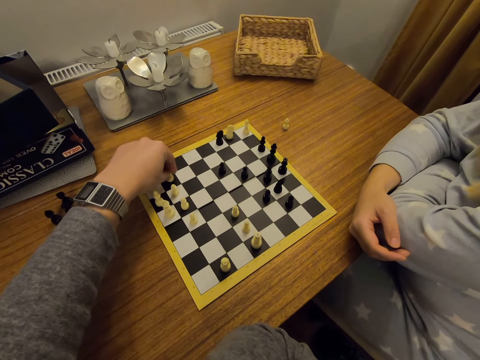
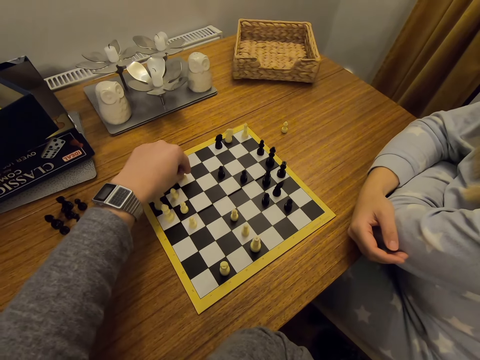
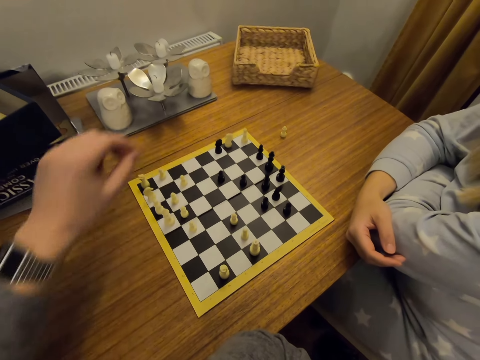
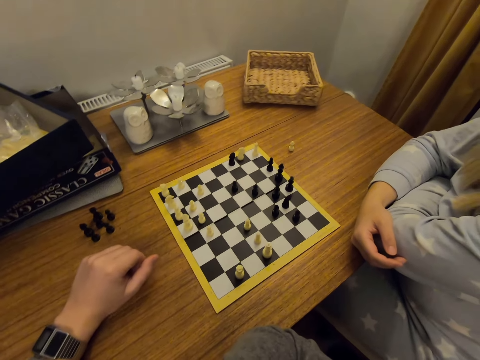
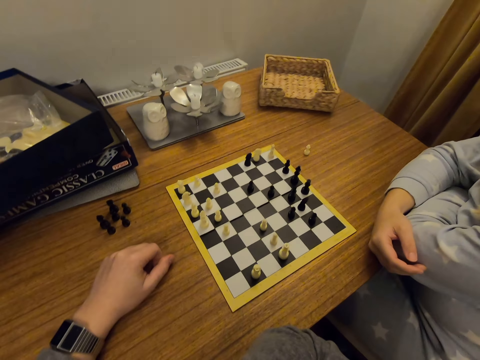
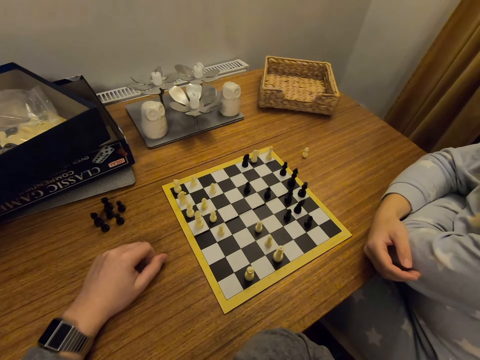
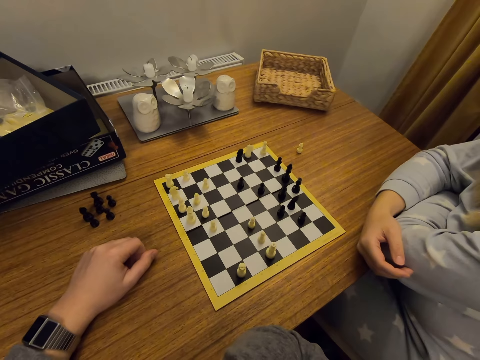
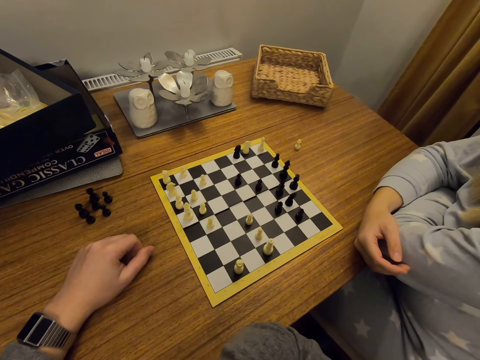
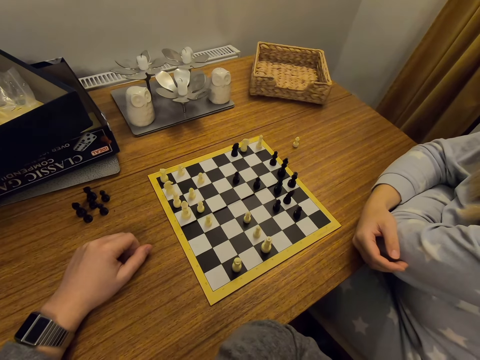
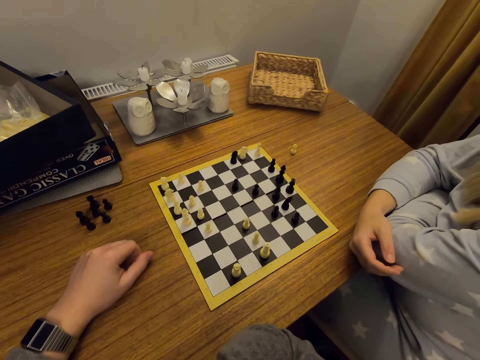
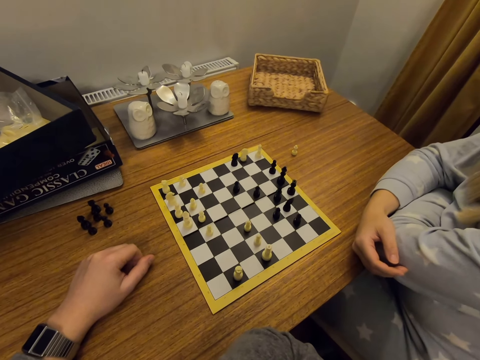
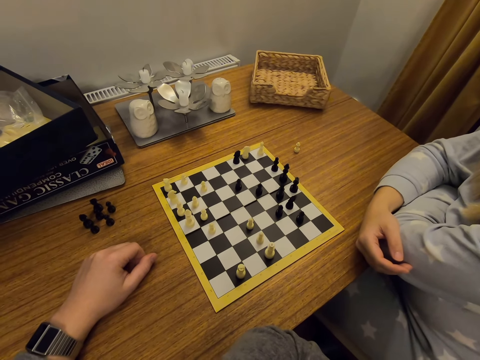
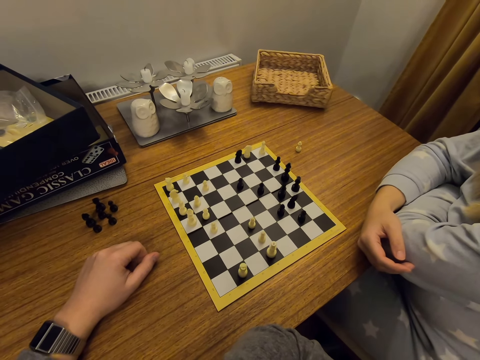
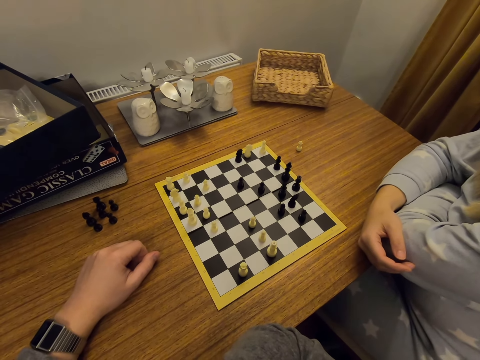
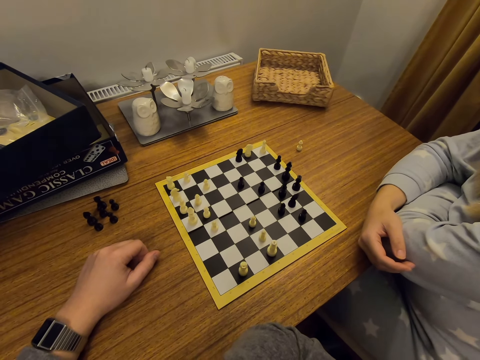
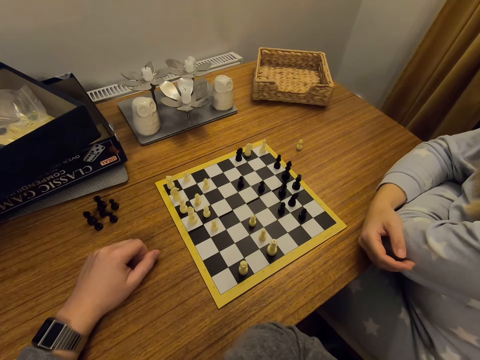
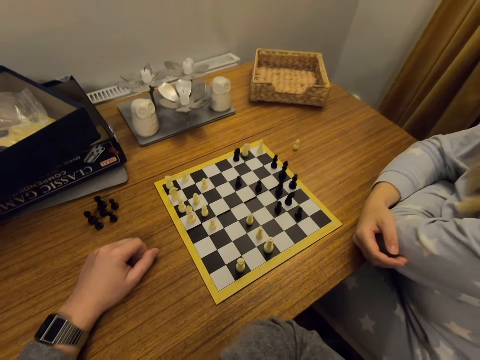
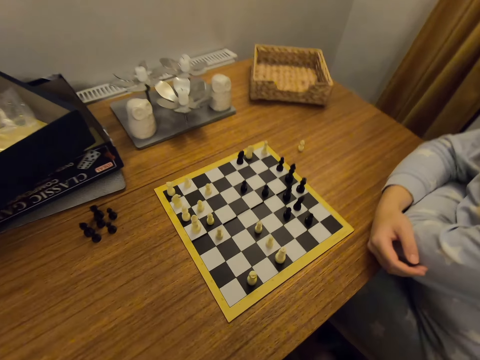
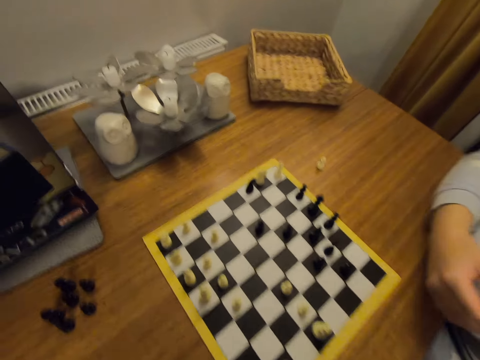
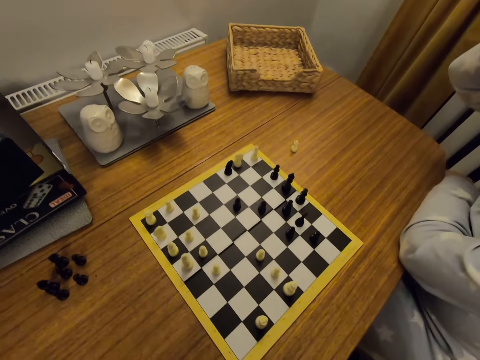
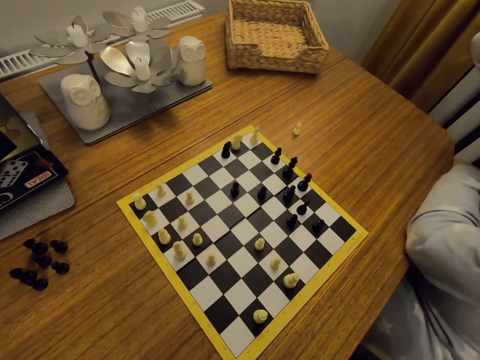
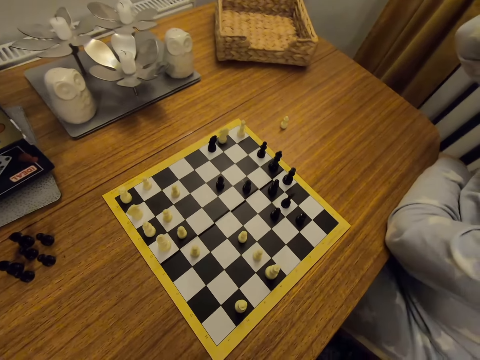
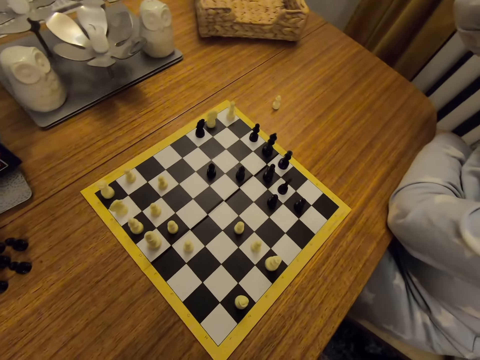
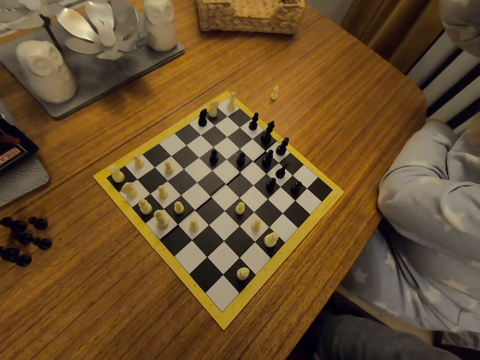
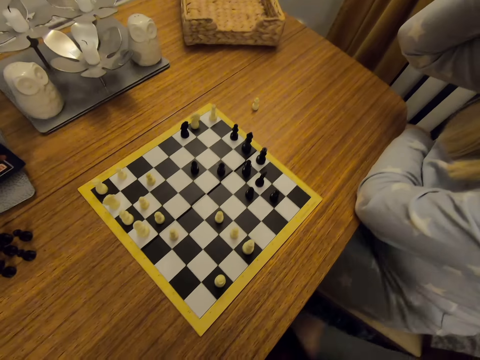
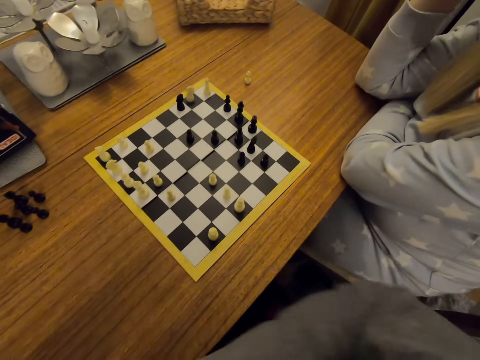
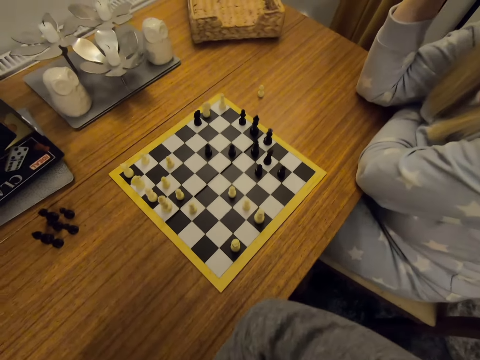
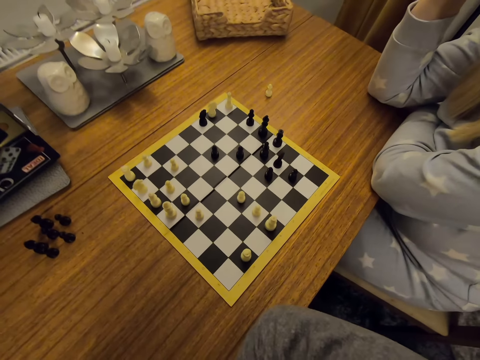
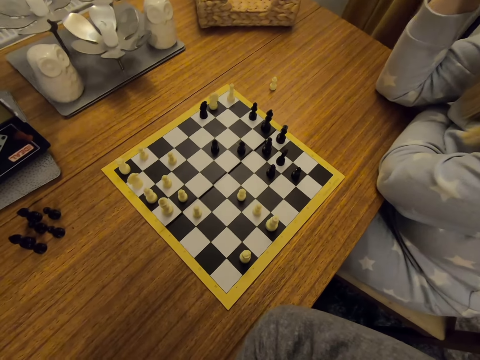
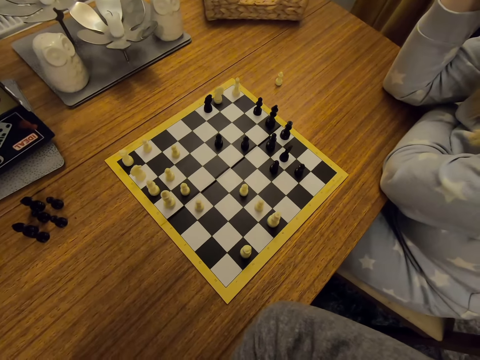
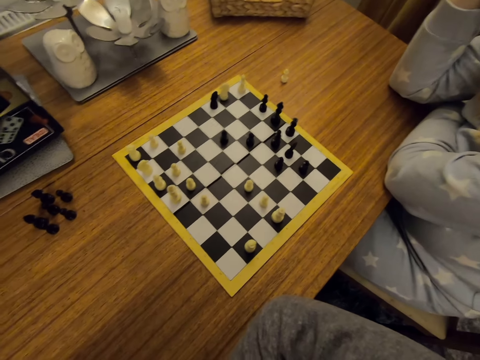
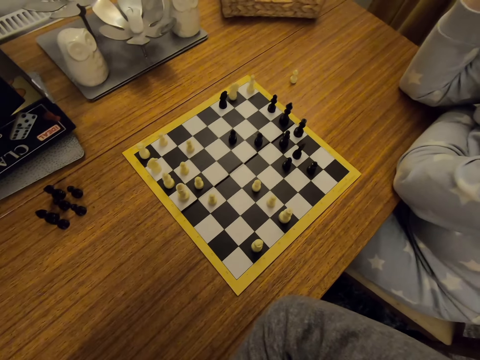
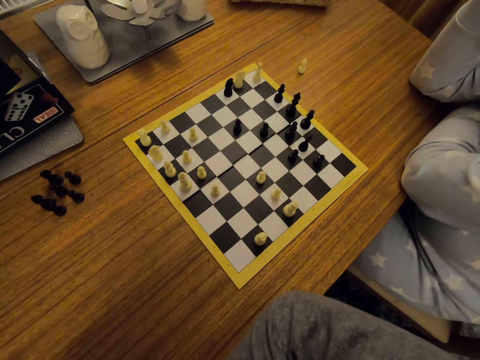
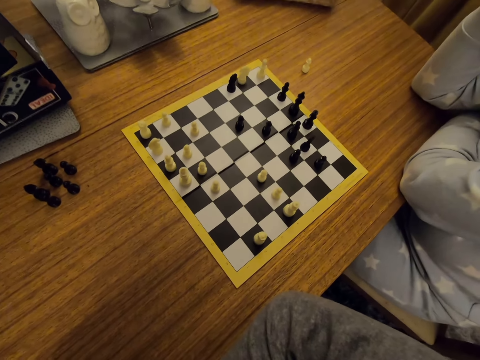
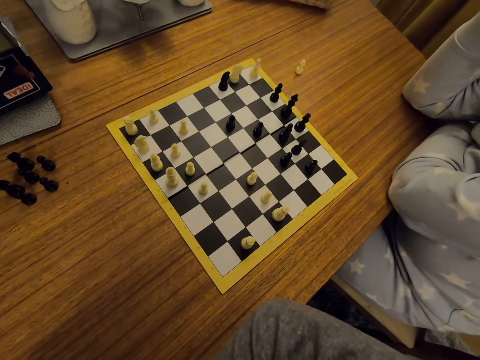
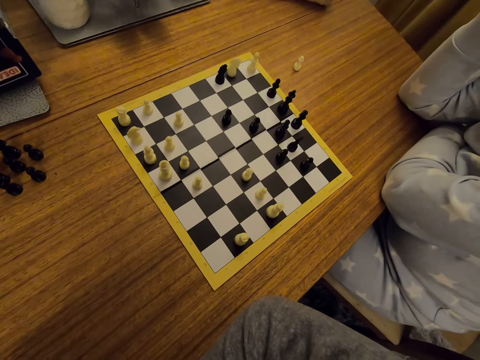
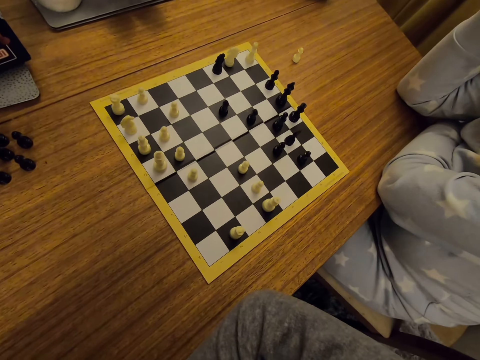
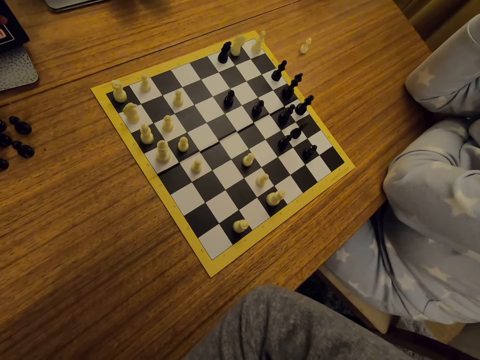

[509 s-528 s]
The camera wearer plays chess. A person touches the face. The person looks around.

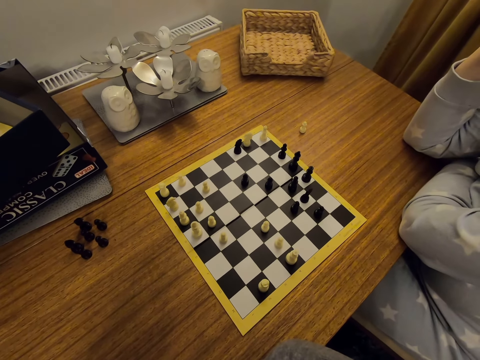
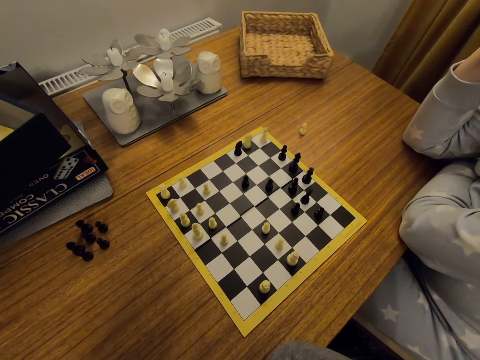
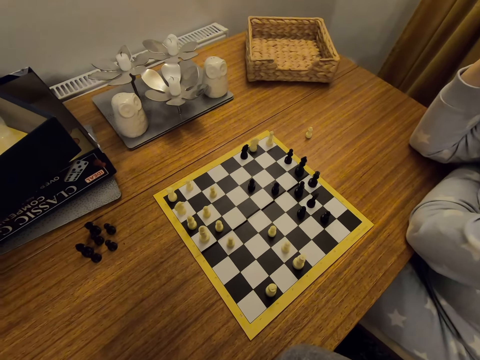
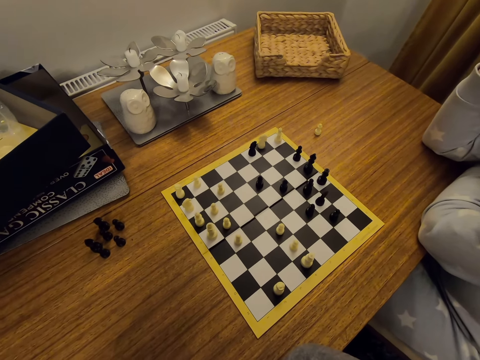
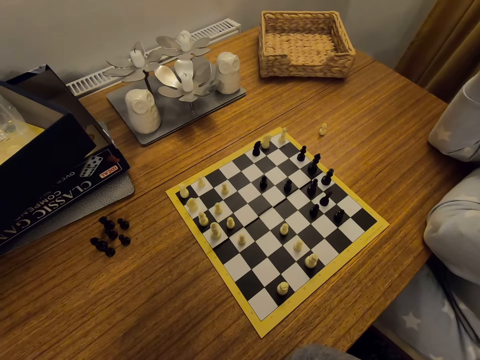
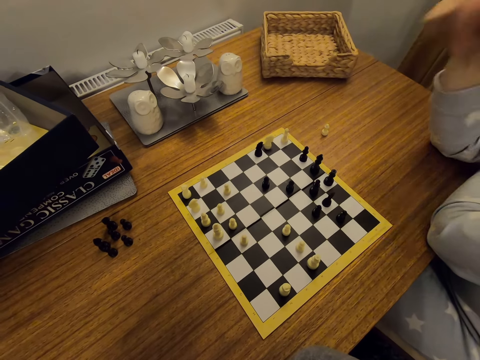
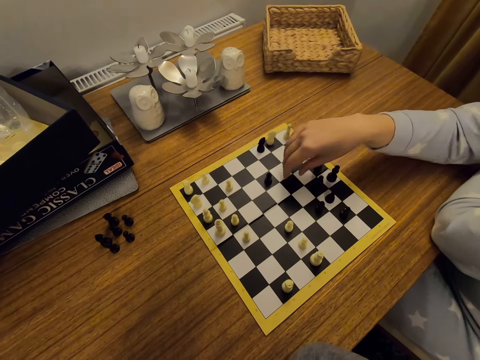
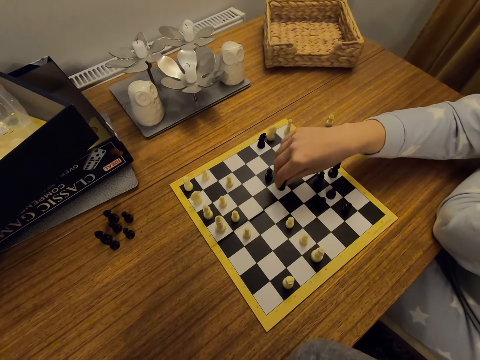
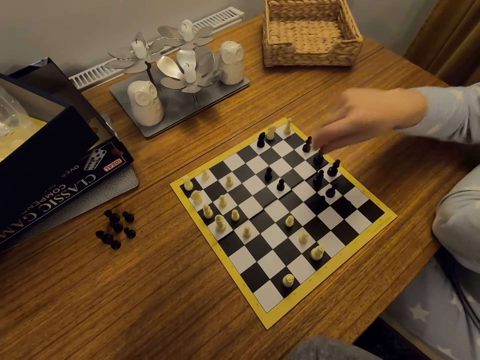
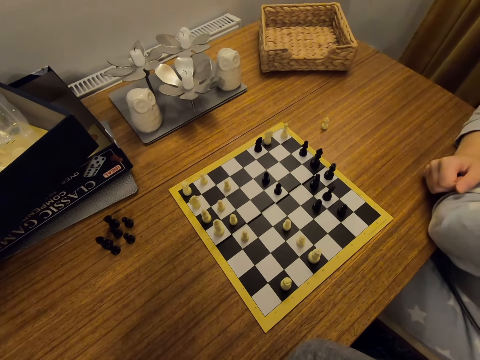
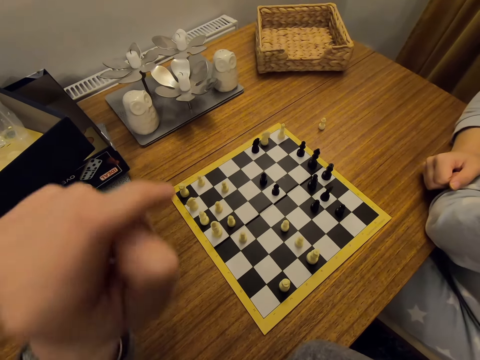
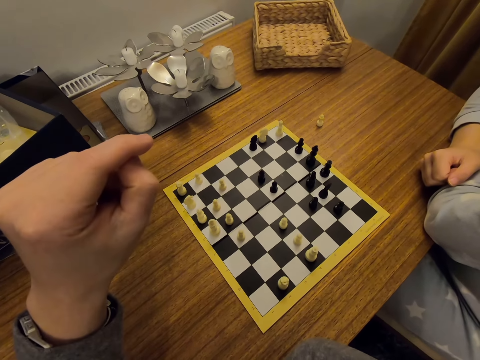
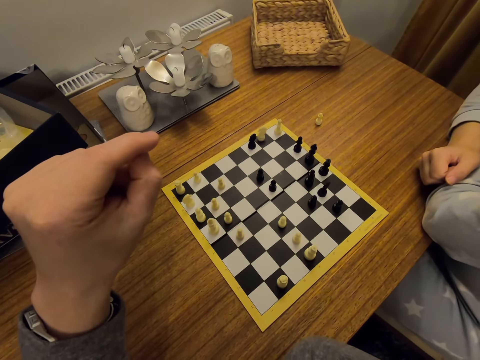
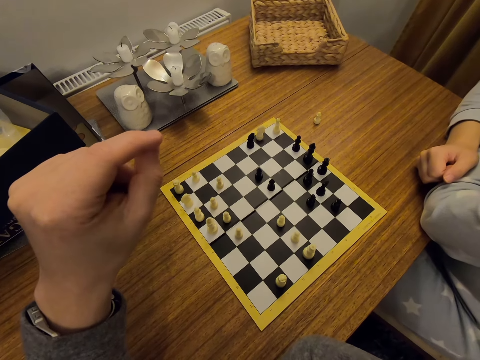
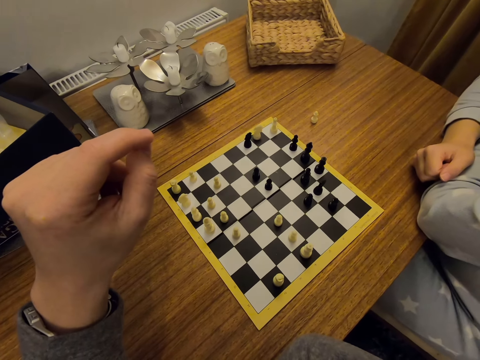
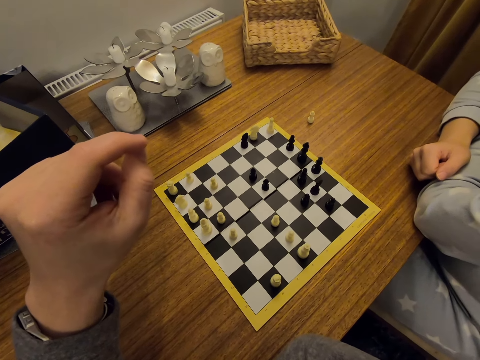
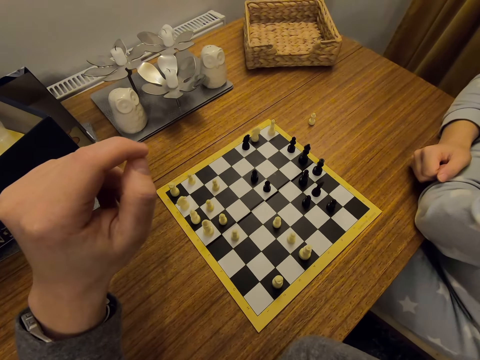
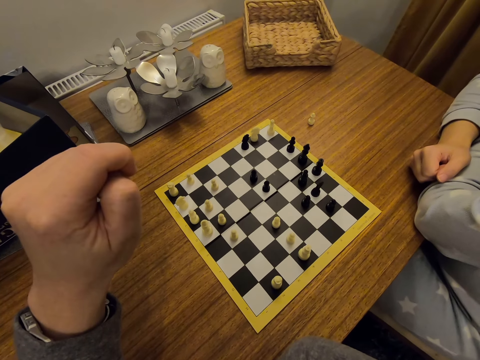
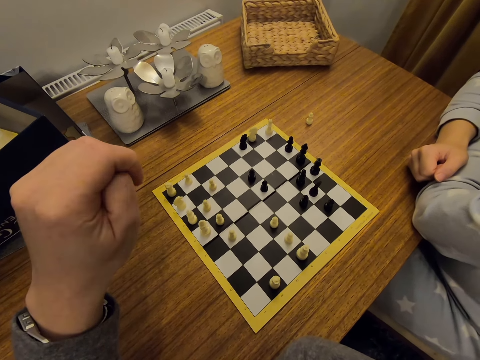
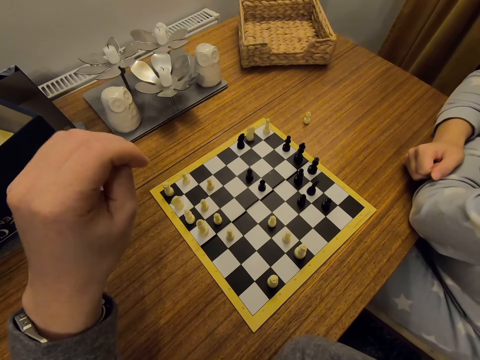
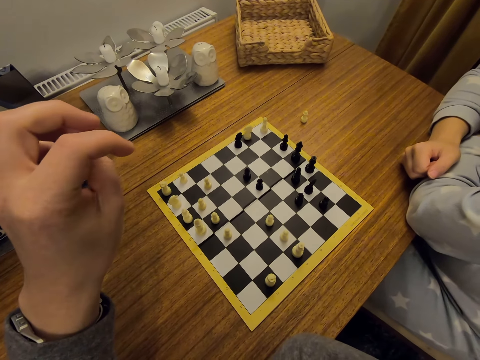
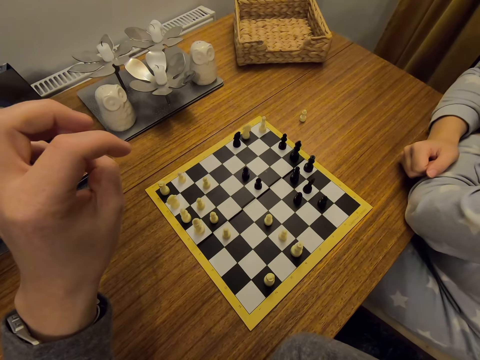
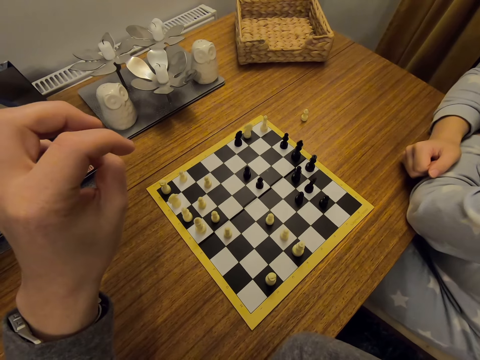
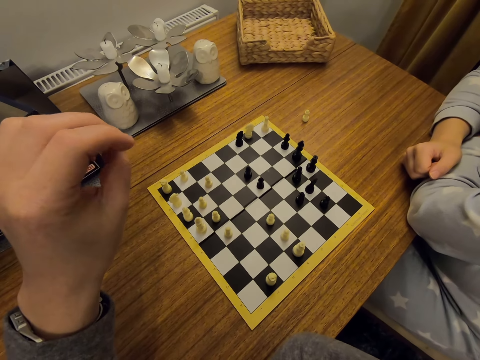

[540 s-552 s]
A person moves a chess piece on a board. The camera wearer lifts the left hand.
